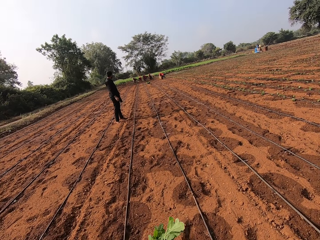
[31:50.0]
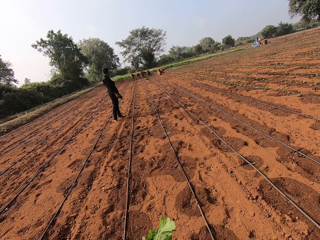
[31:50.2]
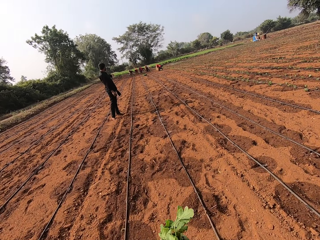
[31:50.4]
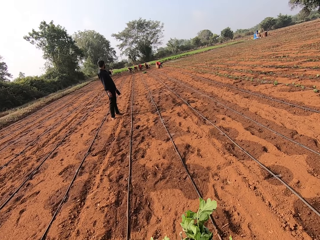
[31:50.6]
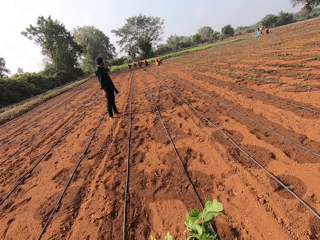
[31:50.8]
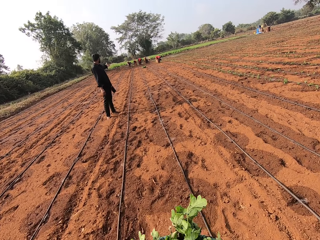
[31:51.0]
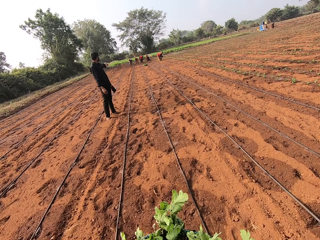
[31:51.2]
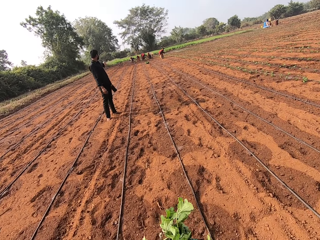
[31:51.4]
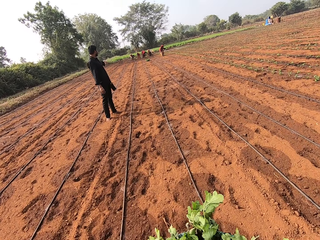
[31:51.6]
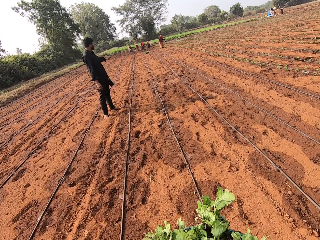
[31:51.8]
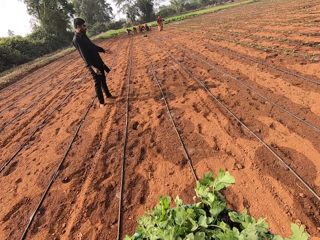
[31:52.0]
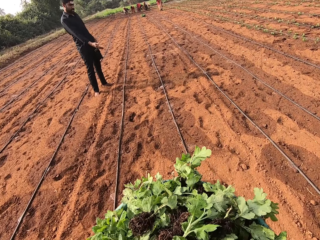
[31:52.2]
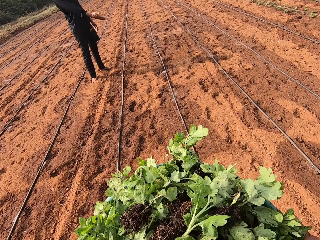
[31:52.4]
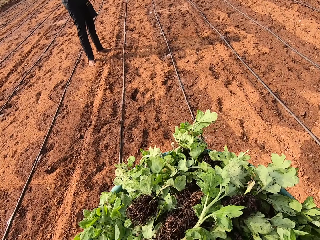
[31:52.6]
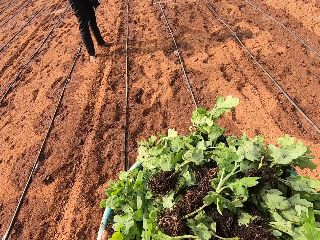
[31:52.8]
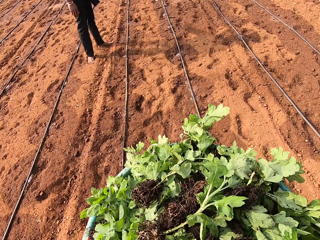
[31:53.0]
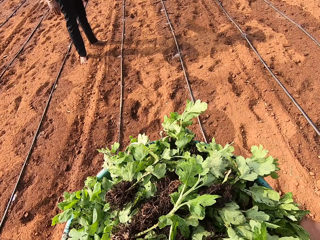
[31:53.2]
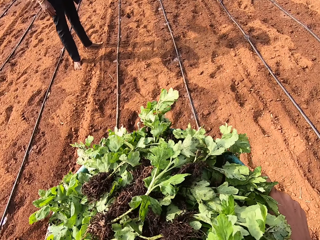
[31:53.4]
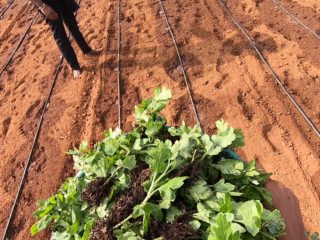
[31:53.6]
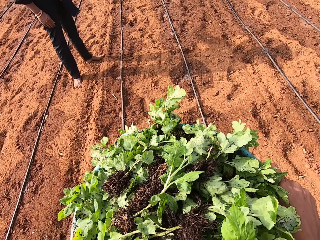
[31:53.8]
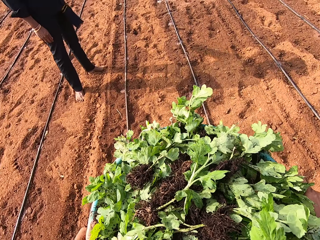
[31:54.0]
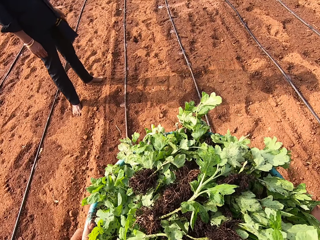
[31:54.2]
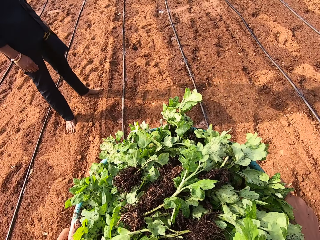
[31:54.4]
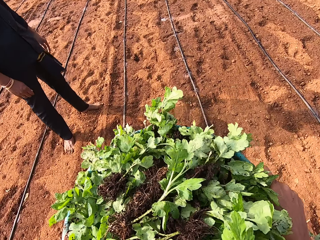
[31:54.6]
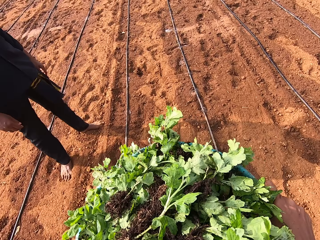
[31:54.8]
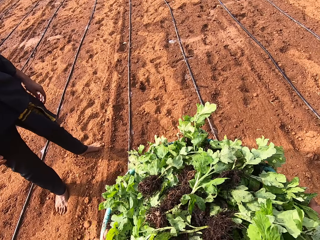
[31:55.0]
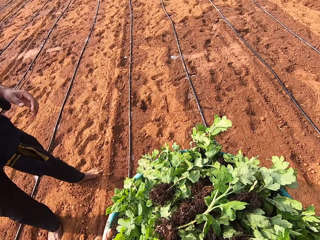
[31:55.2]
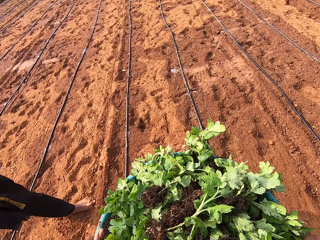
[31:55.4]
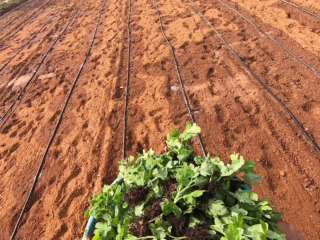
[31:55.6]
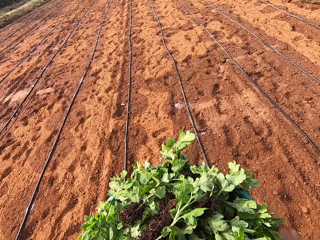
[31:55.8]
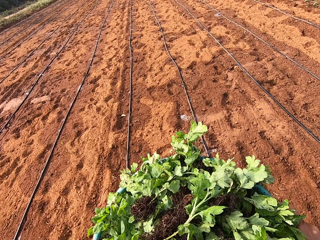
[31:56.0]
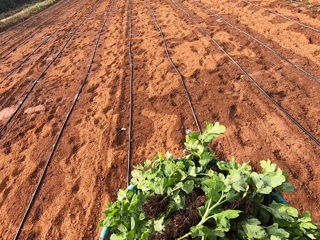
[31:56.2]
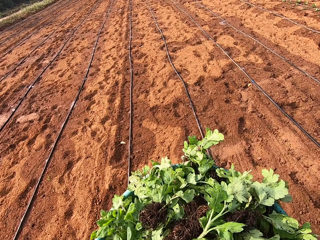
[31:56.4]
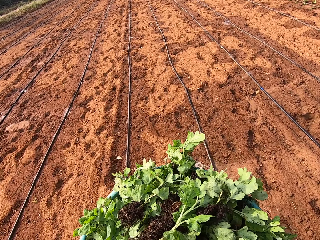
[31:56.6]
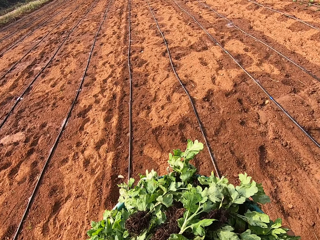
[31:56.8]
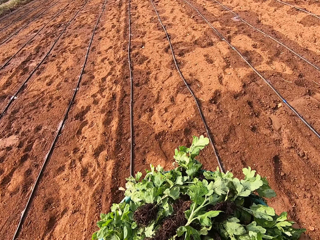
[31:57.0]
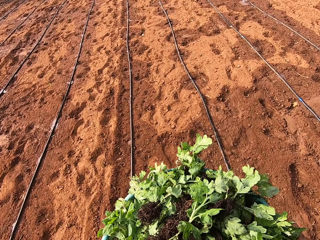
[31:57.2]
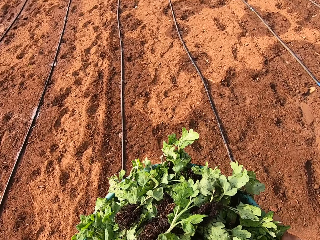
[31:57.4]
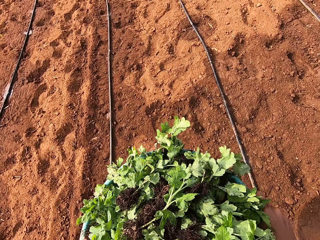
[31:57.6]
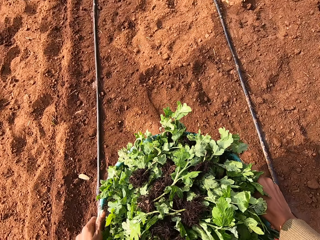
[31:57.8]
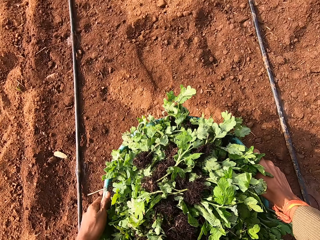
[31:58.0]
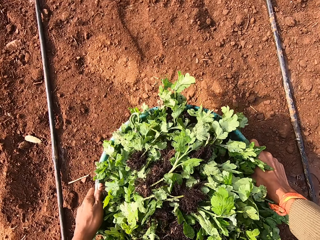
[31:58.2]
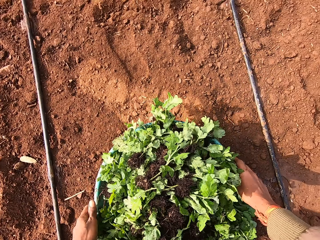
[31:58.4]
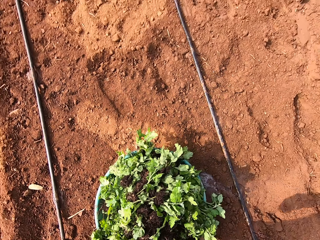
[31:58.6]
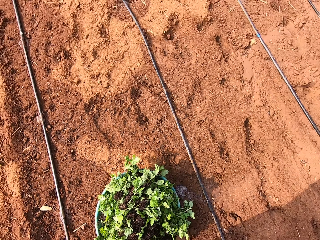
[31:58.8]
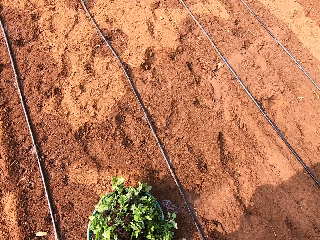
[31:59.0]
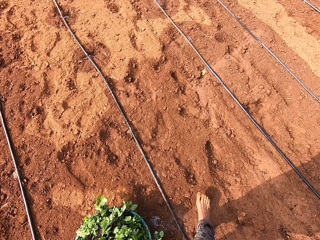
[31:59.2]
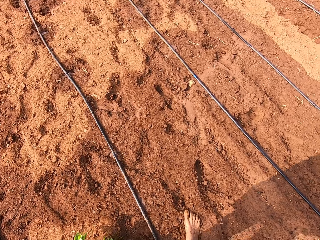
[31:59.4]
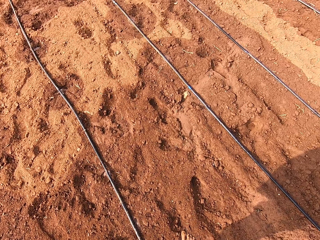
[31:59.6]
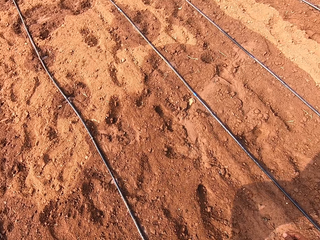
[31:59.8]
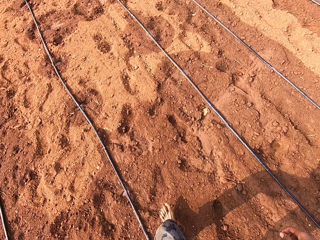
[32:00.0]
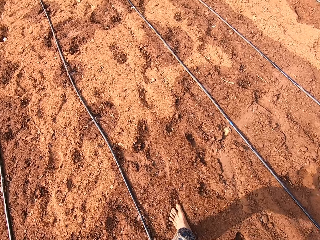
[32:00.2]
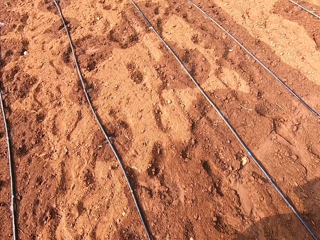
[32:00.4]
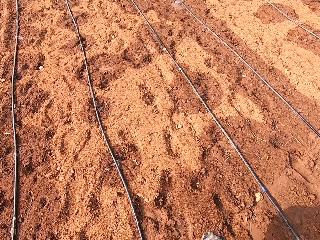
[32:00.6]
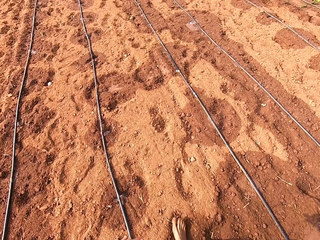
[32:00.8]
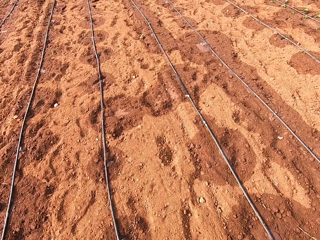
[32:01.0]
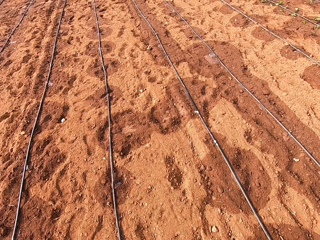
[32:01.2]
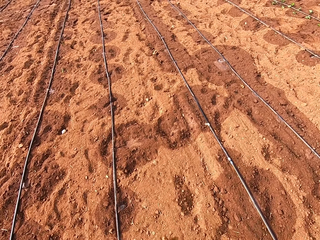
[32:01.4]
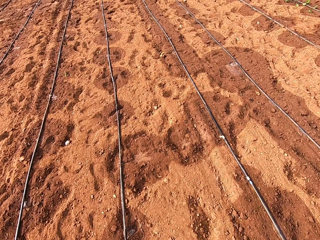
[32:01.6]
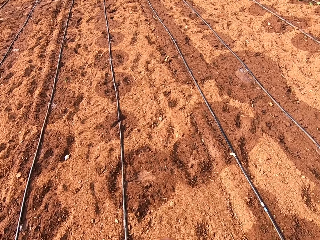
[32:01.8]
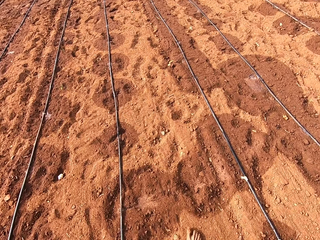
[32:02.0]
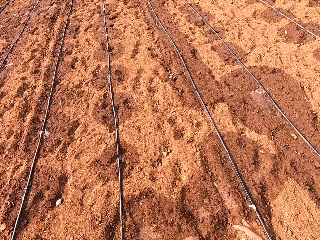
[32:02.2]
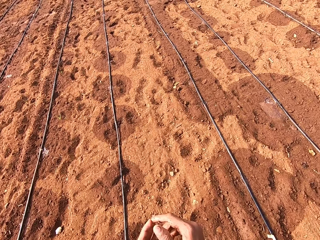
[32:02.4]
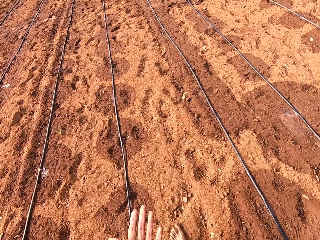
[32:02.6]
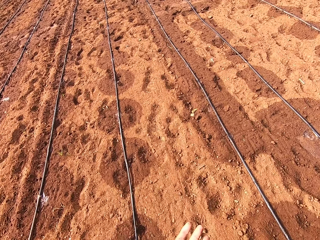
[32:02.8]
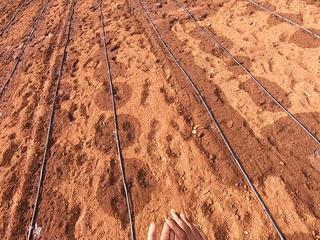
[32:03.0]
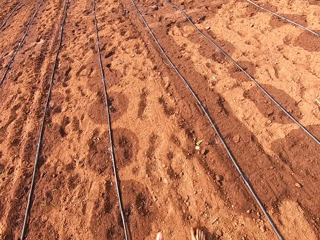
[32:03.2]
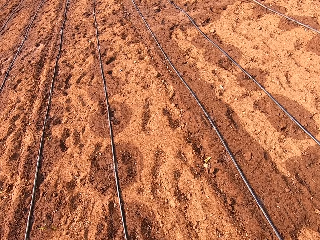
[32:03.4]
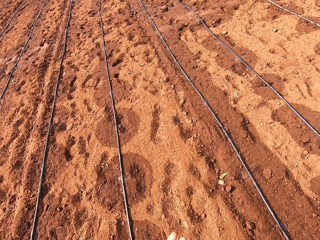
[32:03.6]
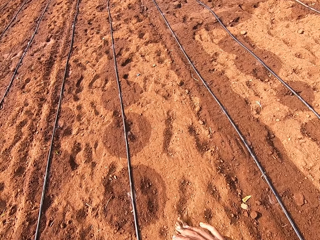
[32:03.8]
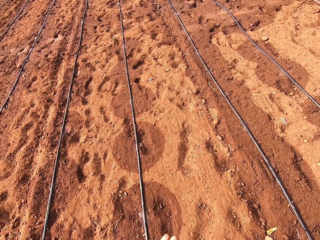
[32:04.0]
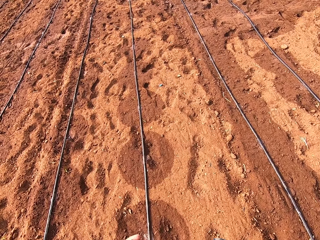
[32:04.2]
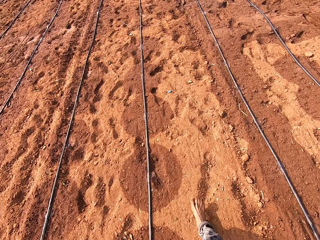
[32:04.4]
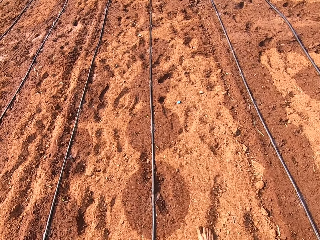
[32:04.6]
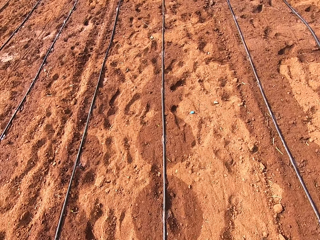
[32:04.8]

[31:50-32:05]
A man points to a group of people with his left hand. The man points to a hose on the ground with his right hand. The man touches his face with his left hand. The camera wearer drops the basin of vegetable plants or seedling on the ground with his hands. He walks around the garden. He shakes dust off his hands.

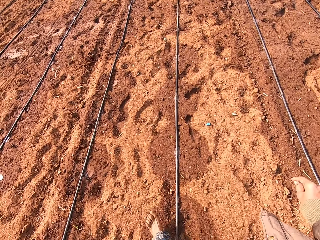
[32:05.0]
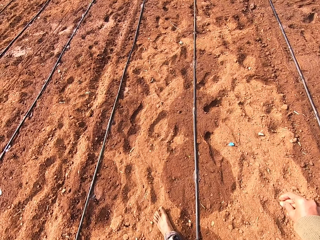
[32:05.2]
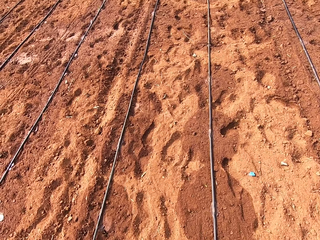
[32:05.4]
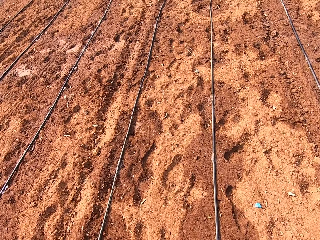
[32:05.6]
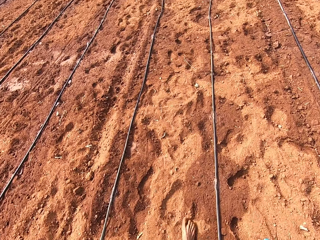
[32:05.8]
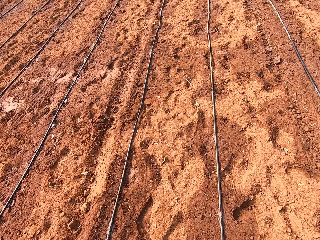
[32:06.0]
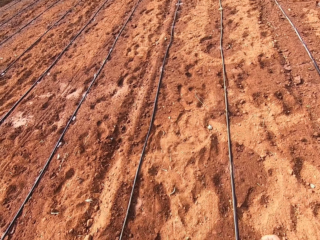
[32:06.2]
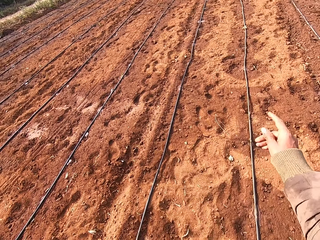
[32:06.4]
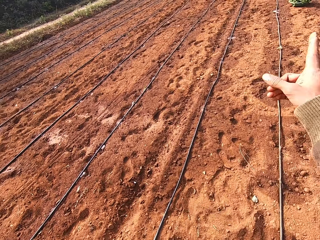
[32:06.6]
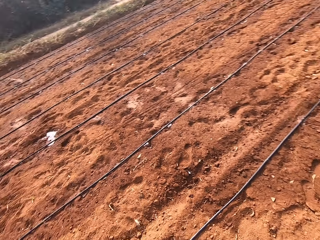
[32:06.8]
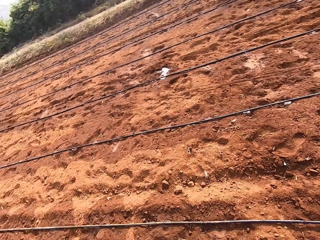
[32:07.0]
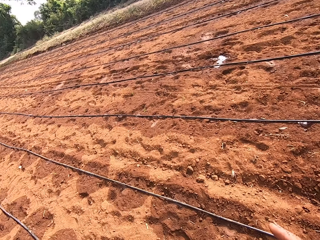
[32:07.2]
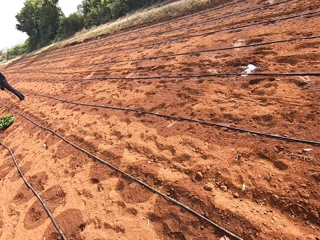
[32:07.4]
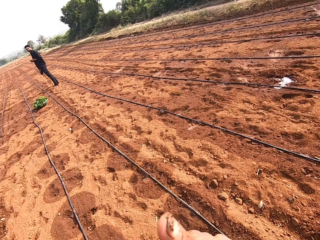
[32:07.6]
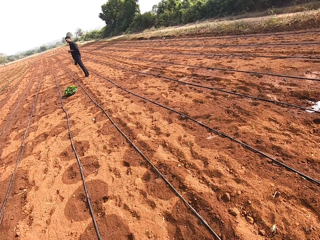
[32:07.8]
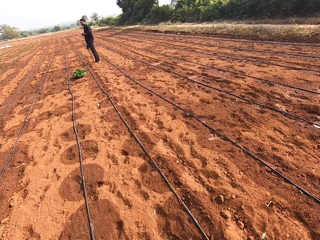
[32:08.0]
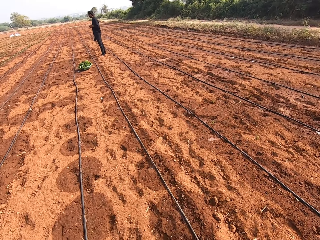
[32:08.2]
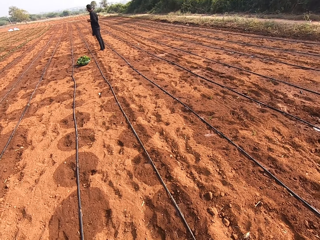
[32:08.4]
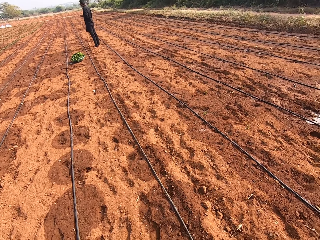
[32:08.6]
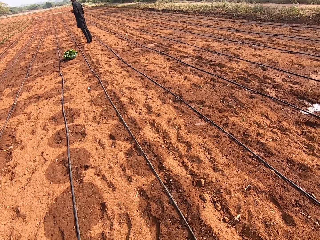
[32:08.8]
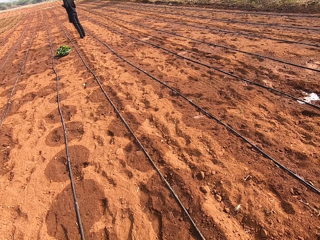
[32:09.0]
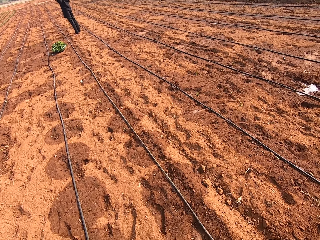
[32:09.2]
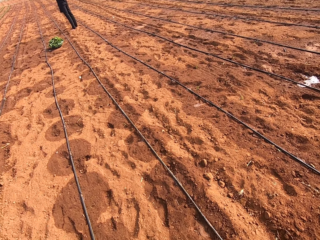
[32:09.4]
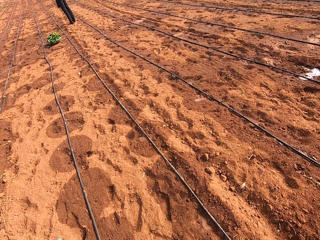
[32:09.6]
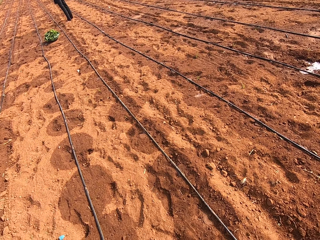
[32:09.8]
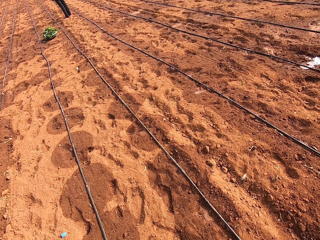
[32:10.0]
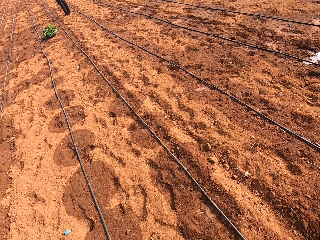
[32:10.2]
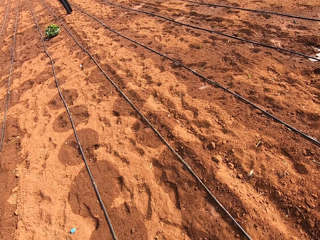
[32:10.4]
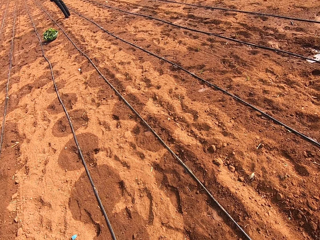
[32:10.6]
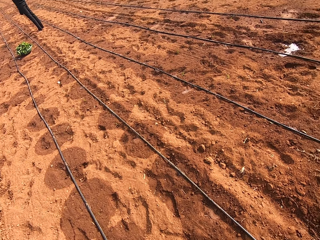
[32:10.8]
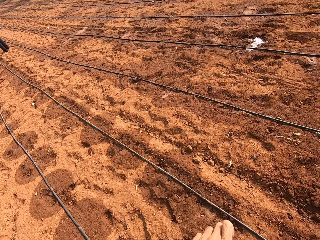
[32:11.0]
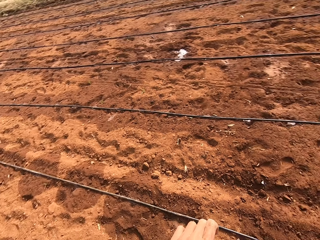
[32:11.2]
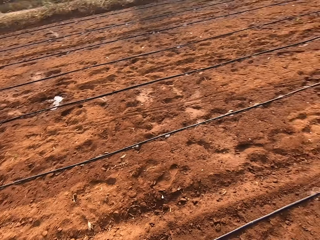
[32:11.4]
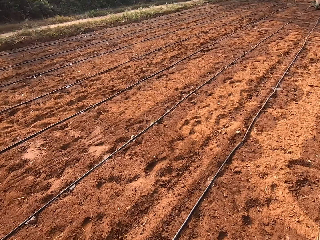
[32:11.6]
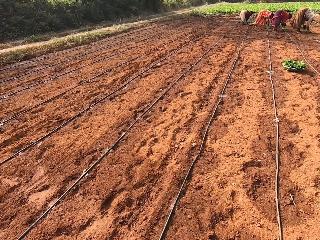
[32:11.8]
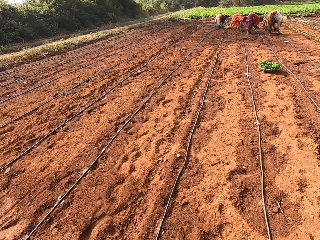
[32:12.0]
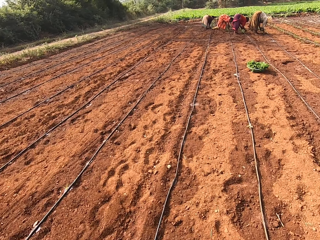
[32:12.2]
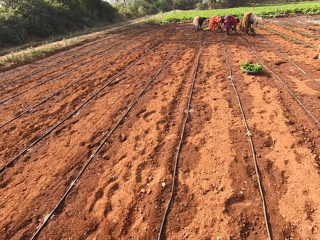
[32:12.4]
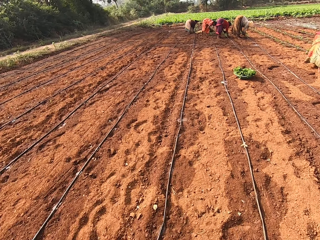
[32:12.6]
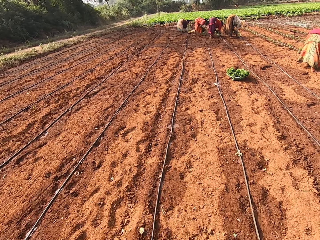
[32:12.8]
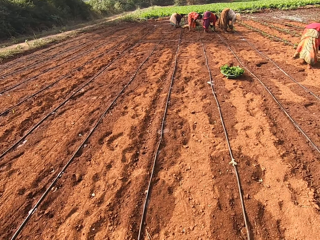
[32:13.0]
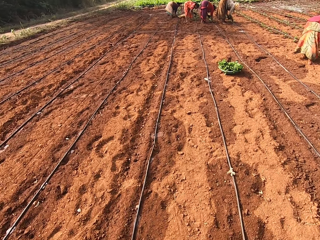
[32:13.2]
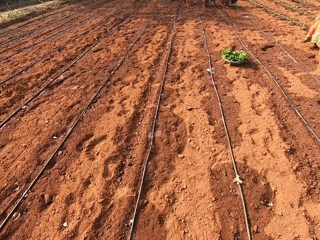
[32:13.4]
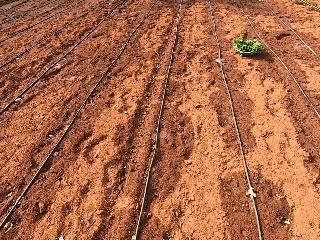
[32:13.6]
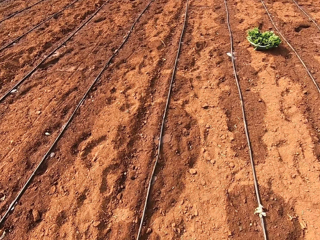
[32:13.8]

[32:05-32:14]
The camera wearer points to a basin of vegetable plants with his right hand. He converses with a man. A group of people uproots vegetable plants from the ground with their hands. The camera wearer looks around the garden.
